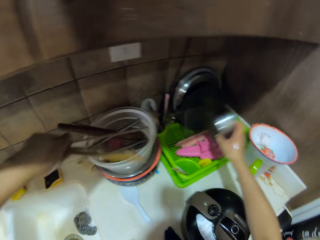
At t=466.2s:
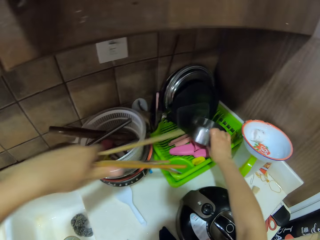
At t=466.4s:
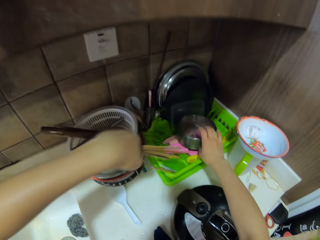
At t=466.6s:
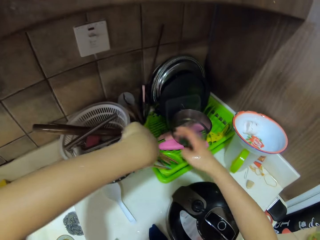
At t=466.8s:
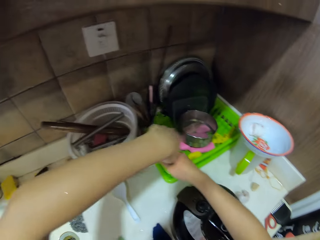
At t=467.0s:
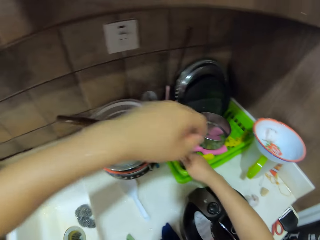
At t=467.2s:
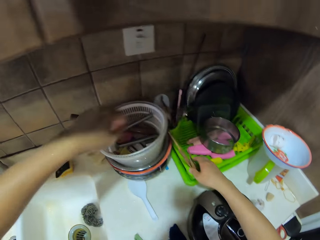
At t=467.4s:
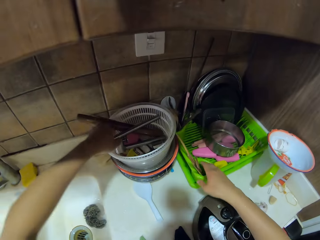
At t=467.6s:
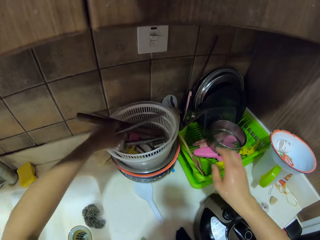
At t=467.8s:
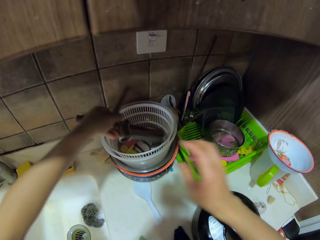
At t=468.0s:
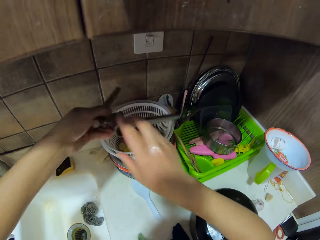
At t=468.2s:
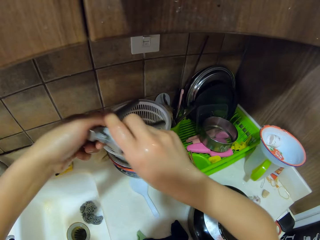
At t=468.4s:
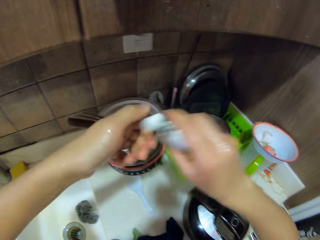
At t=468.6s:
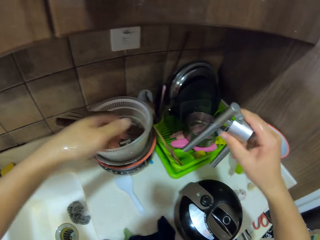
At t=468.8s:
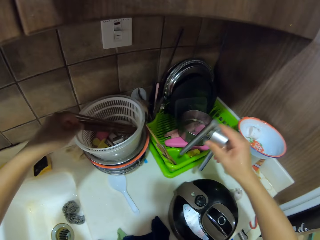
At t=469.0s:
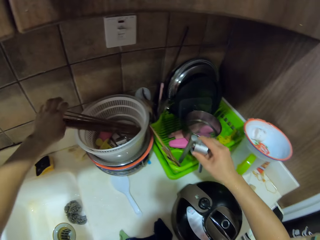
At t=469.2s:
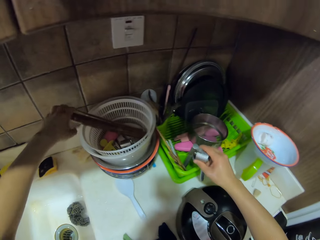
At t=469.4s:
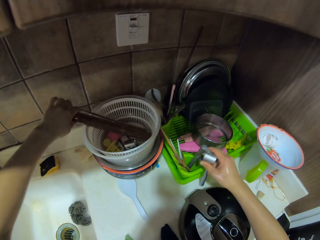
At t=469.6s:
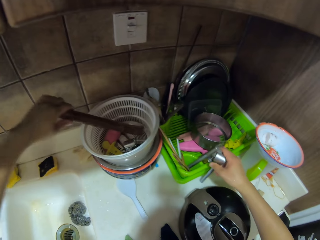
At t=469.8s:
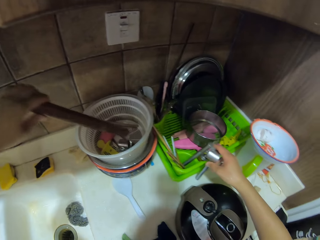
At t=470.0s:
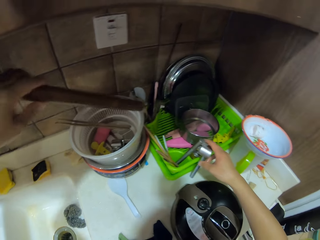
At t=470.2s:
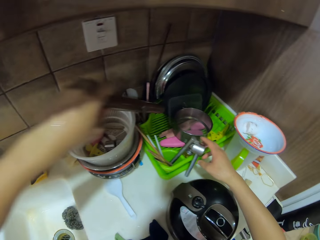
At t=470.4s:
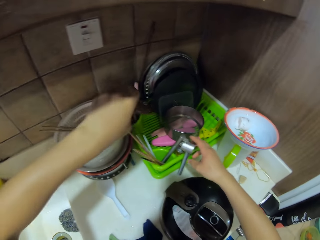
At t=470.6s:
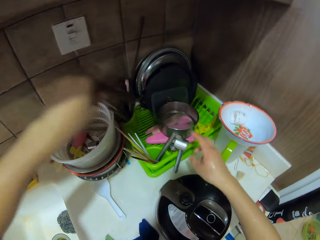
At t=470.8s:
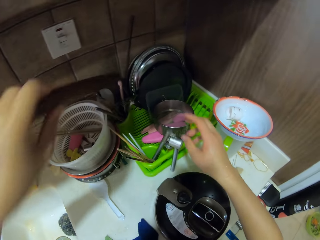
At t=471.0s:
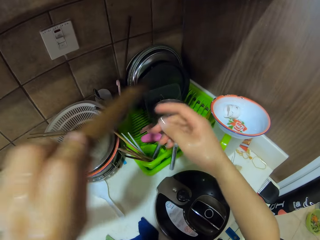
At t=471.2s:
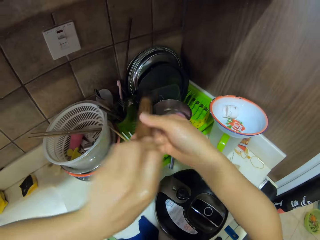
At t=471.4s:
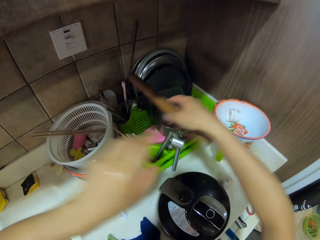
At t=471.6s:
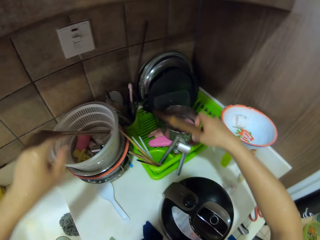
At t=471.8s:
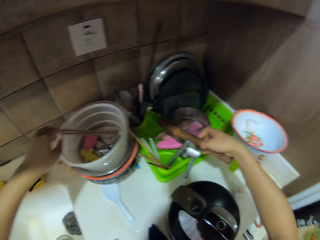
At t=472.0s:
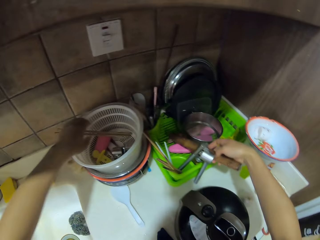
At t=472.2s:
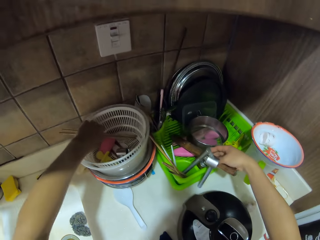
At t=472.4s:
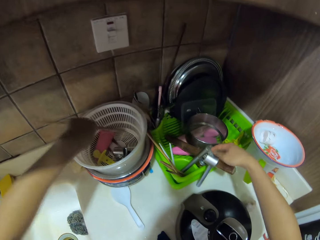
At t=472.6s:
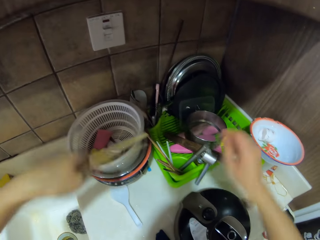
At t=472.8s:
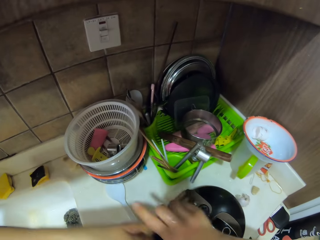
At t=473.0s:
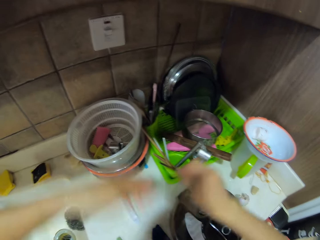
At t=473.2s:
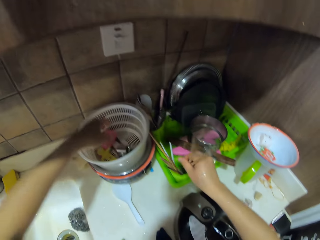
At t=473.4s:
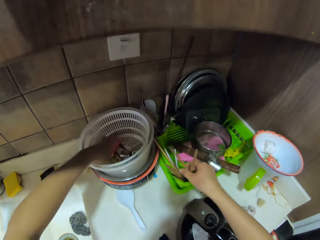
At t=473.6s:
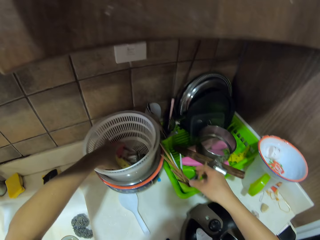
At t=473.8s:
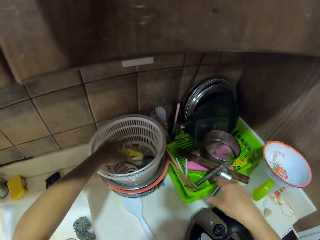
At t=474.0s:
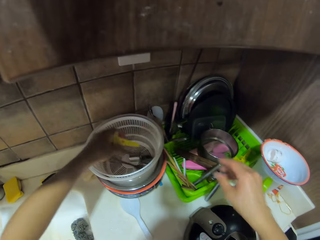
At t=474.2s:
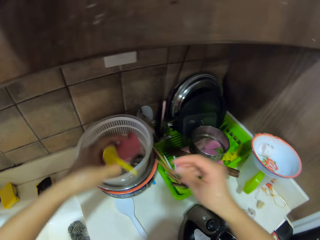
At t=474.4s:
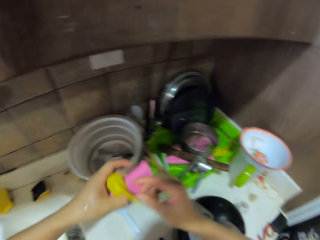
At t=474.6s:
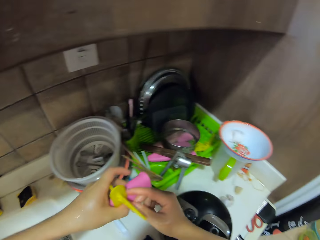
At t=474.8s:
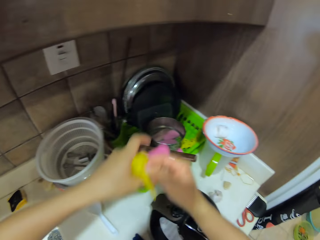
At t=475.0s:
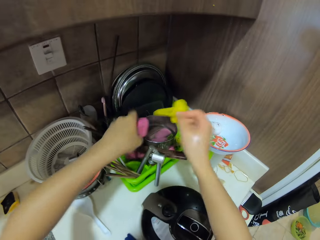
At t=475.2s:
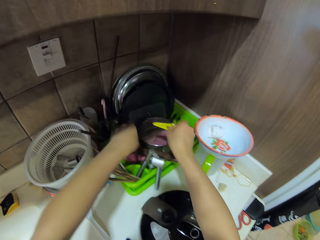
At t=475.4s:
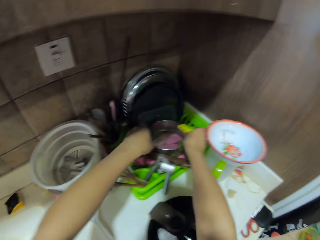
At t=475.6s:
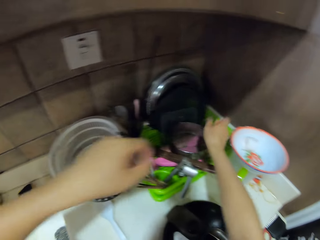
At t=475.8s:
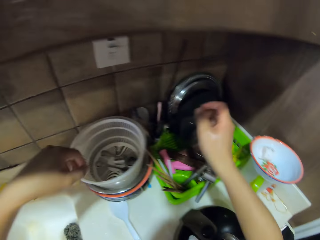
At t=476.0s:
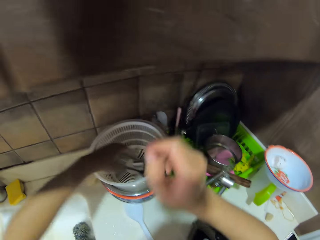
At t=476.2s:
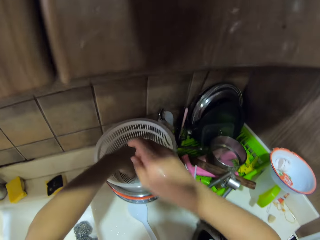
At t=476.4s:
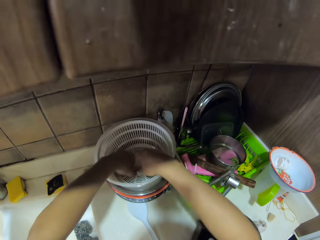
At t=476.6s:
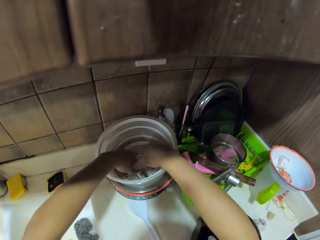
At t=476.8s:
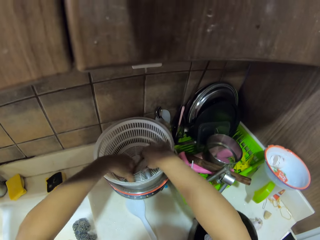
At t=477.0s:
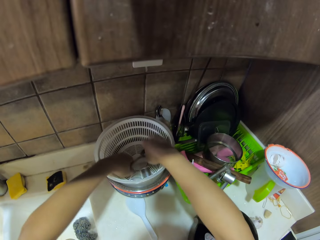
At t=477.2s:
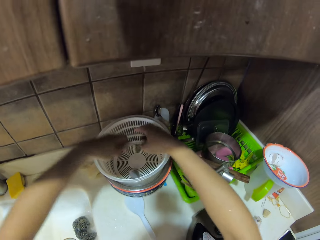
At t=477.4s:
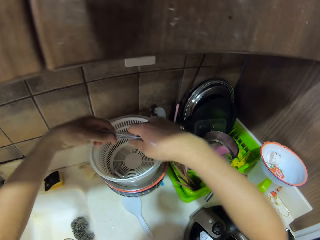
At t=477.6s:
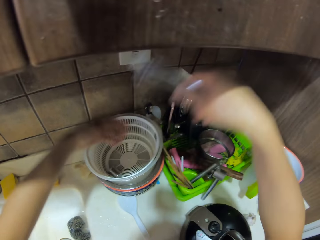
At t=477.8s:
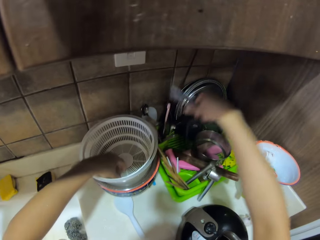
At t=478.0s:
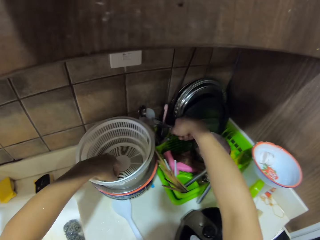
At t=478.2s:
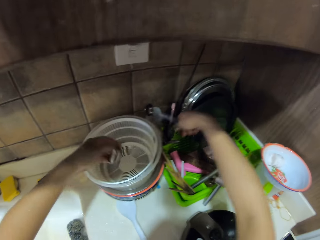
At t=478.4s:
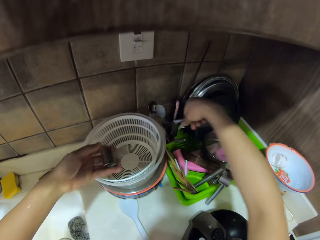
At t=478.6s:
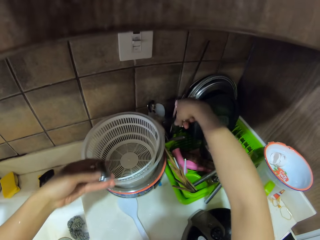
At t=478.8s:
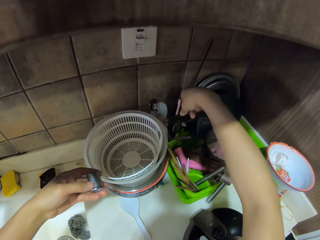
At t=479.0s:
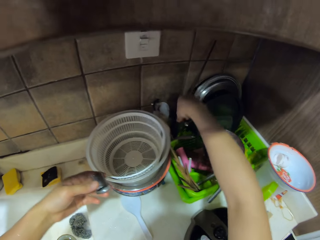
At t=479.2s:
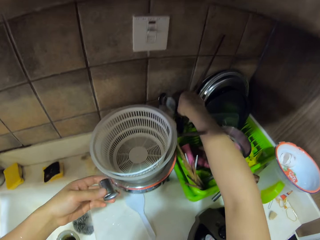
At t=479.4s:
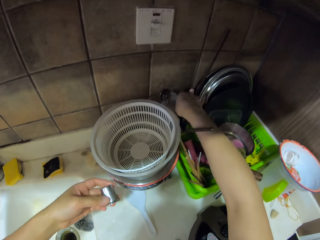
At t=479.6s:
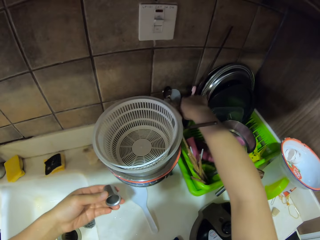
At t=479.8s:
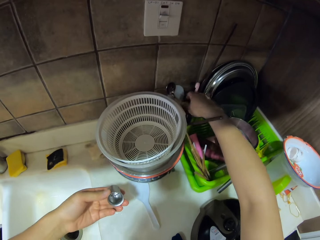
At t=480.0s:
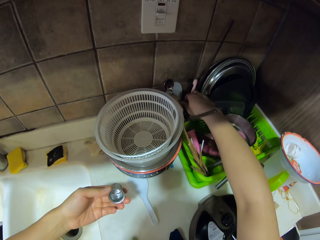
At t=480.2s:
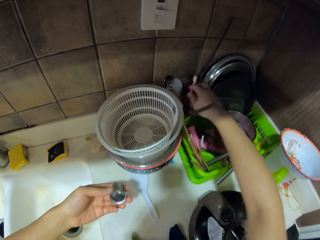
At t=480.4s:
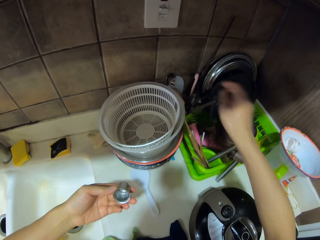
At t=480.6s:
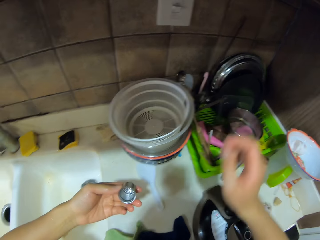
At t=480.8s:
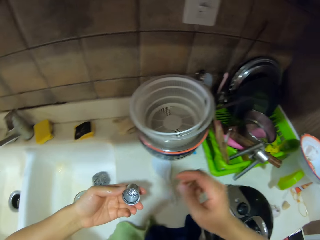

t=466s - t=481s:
The camera wearer picks the chopsticks. They put the sieve on the utensil rack. They pick something and put it on the utensil rack. They pick the rolling pin and put the rolling pin on the utensil rack. They pick the chopsticks and put the chopsticks on the utensil rack. They pick something and put it on the utensil rack. They pick the spoons and put the spoons in the rack. They pick something and put the spoons in the rack.

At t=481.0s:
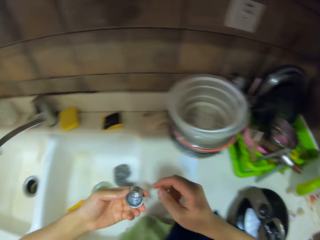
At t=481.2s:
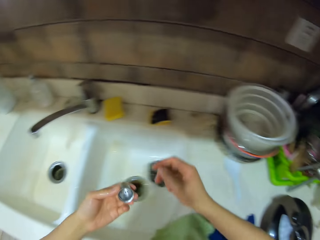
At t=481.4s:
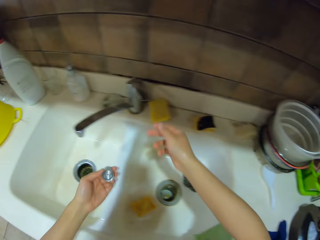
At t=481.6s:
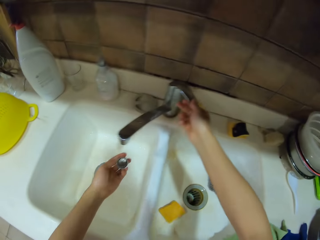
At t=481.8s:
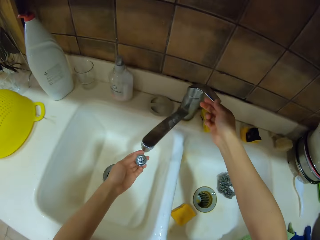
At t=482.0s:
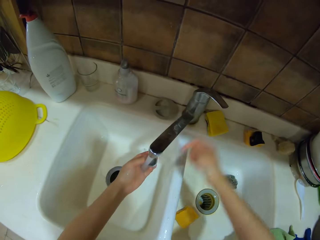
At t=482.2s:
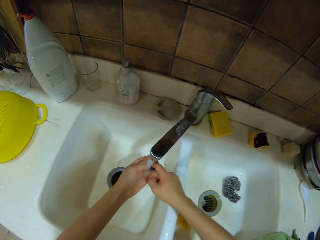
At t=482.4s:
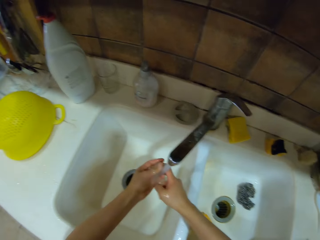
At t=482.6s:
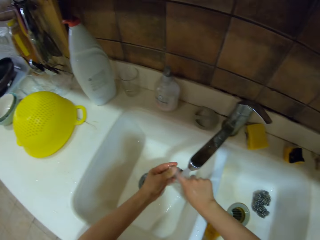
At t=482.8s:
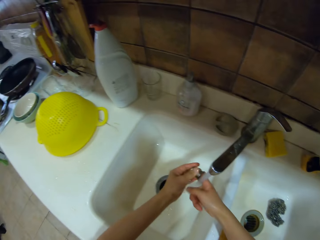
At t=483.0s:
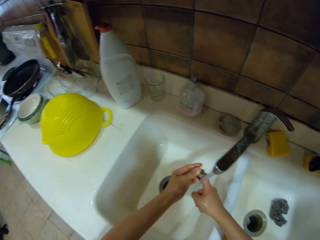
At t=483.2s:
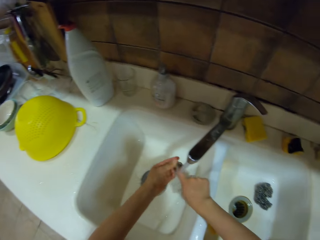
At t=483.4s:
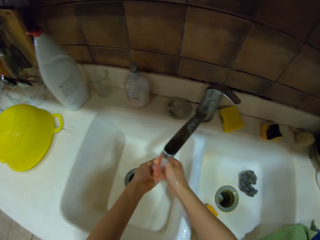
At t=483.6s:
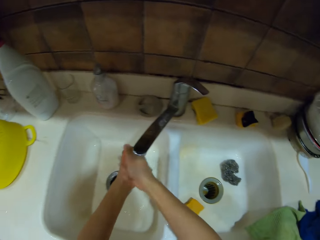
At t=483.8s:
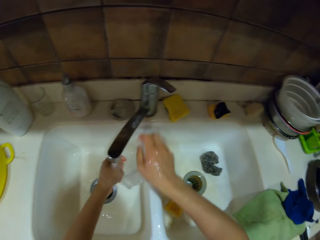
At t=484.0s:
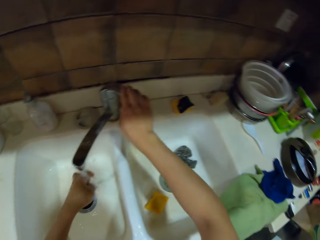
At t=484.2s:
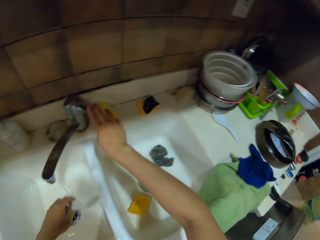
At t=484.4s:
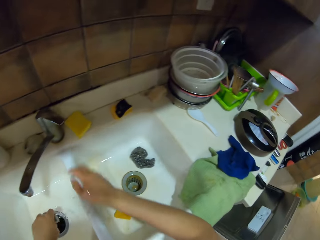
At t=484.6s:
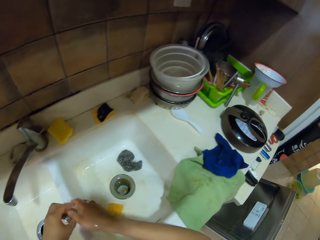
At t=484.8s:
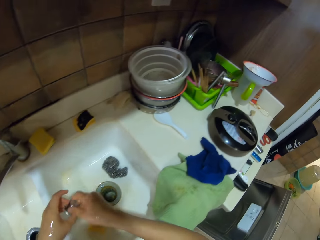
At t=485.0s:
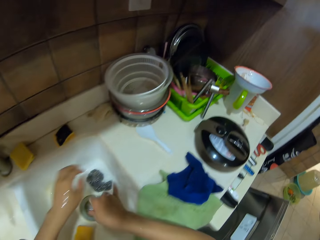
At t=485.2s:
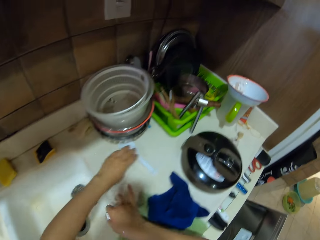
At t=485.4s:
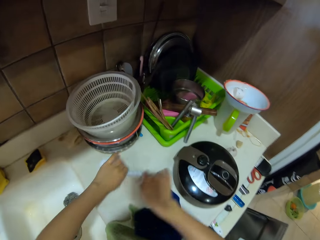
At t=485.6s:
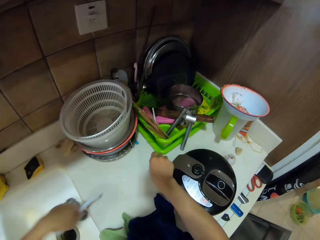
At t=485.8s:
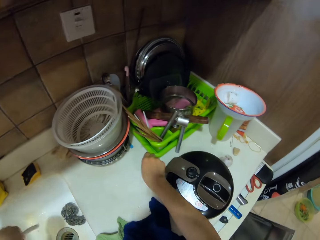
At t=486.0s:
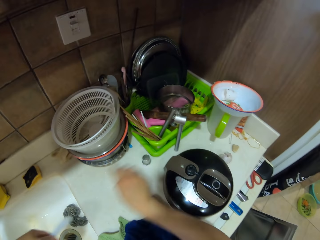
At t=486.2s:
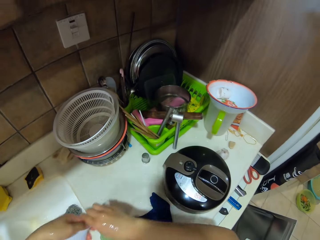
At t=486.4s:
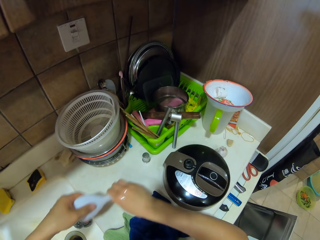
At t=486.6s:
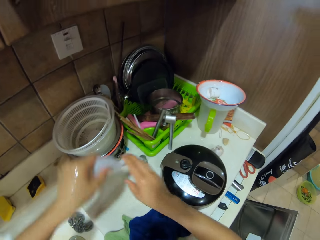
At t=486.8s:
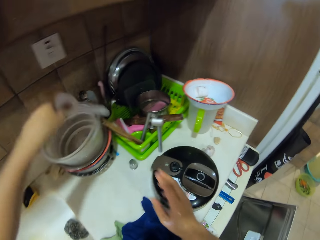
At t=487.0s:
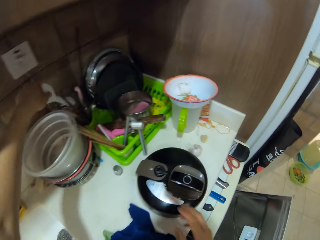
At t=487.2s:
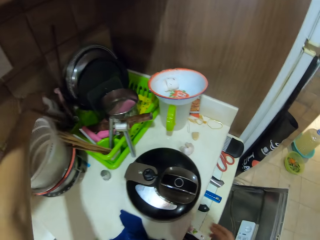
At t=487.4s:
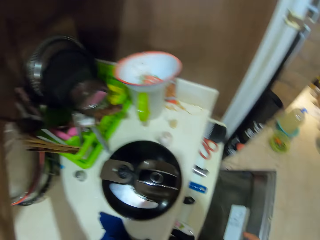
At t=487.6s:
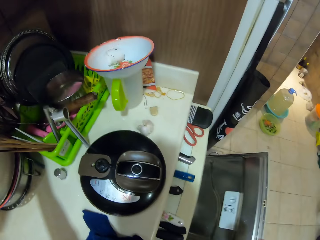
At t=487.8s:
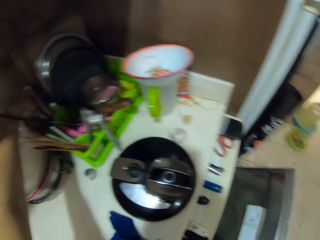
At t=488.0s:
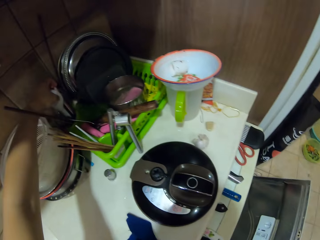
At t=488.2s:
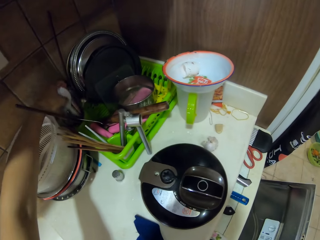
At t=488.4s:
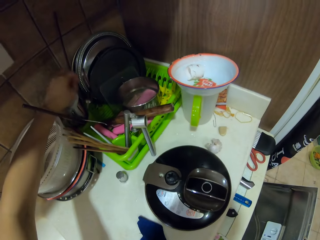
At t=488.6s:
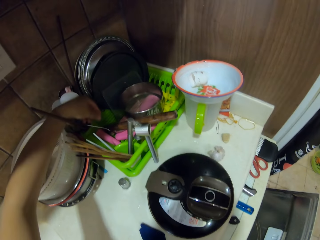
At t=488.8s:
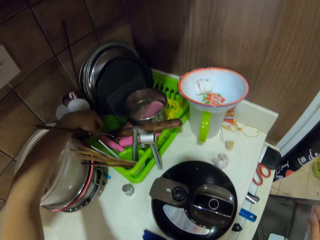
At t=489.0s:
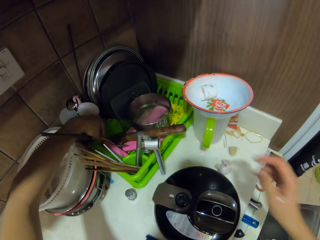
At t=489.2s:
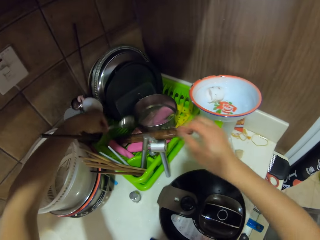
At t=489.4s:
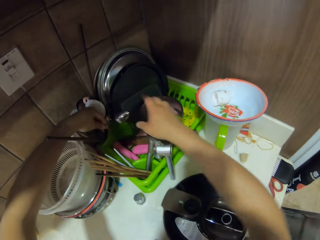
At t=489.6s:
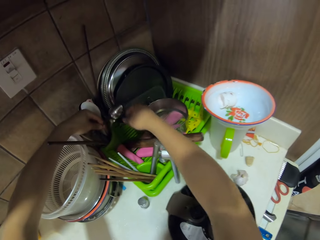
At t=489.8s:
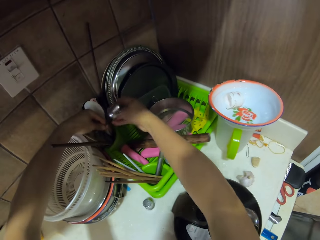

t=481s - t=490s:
The camera wearer walks around the room. They open the water tap. They rinse the steel strainer. They close the water tap. They pick the turner spatula. They place the steel strainer on the countertop. They place the turner spatula on the rack. They pick a spoon.
